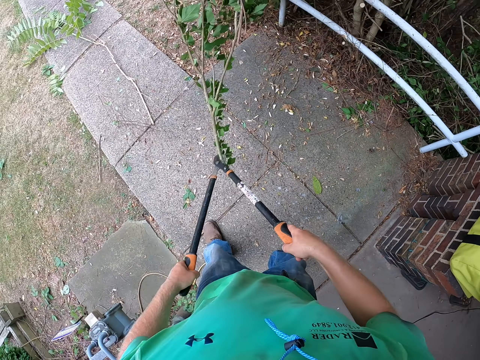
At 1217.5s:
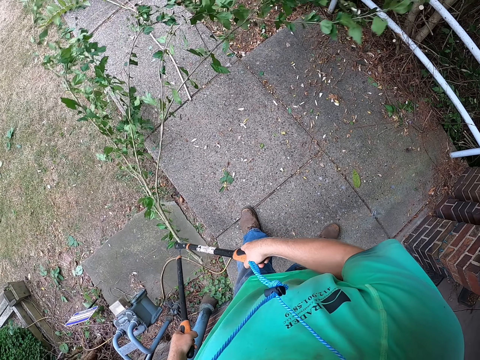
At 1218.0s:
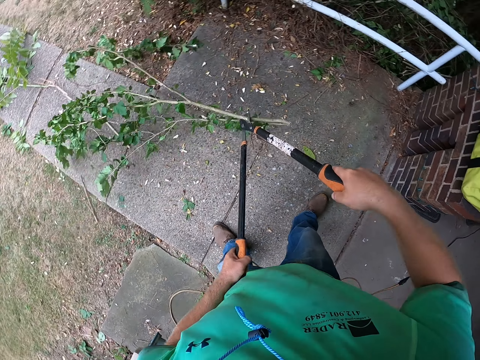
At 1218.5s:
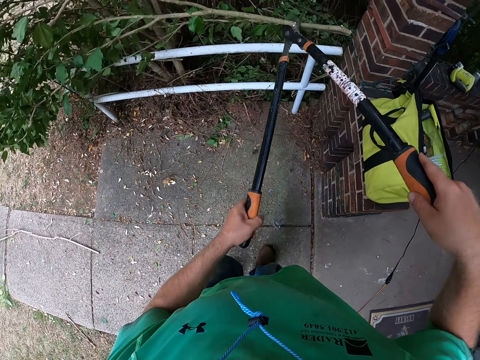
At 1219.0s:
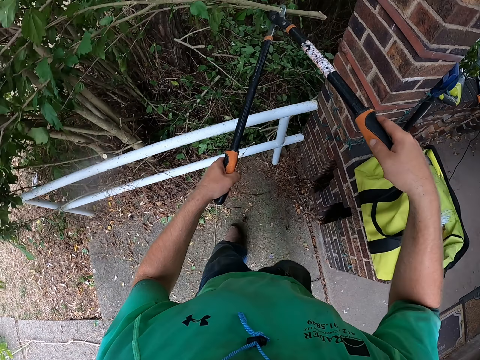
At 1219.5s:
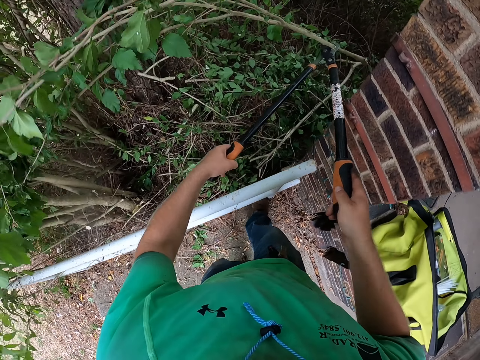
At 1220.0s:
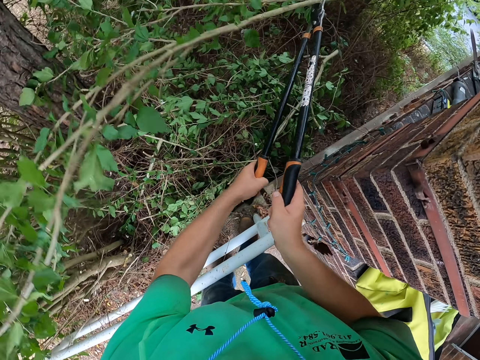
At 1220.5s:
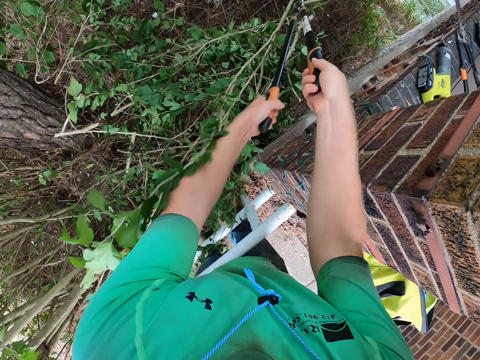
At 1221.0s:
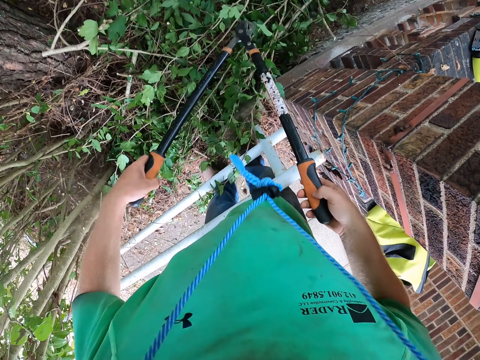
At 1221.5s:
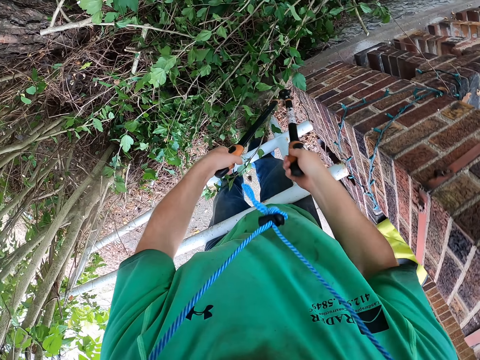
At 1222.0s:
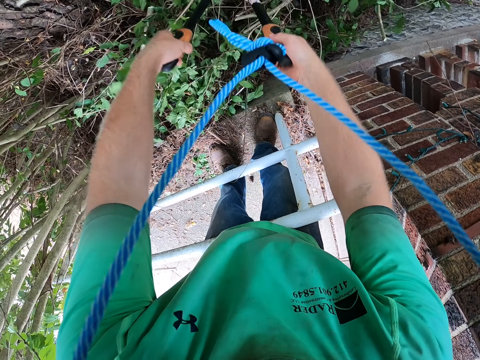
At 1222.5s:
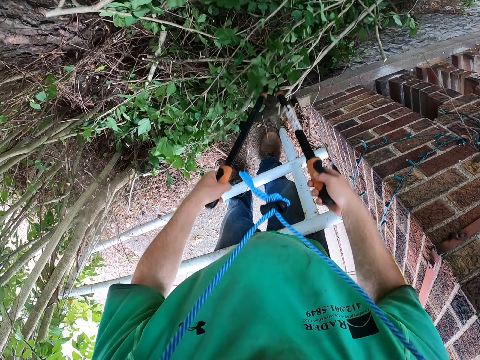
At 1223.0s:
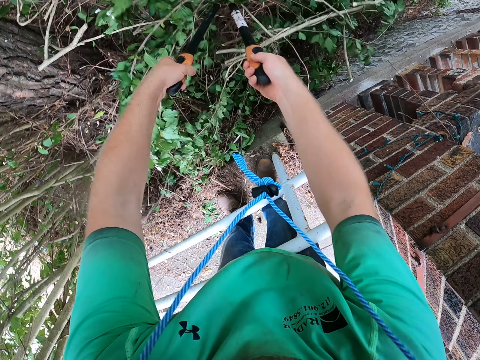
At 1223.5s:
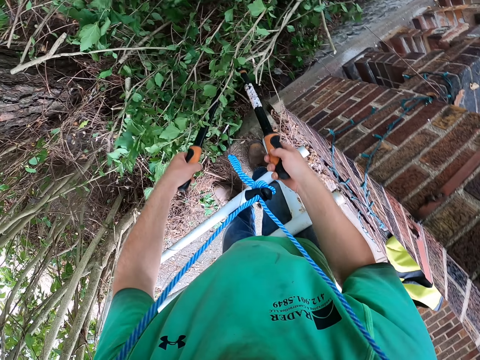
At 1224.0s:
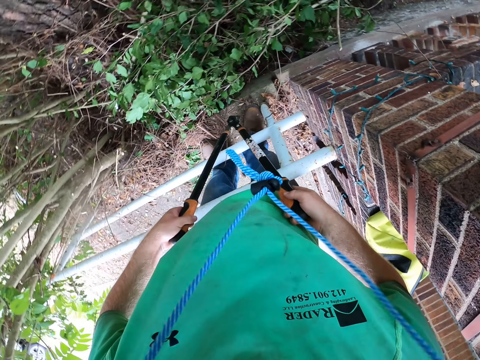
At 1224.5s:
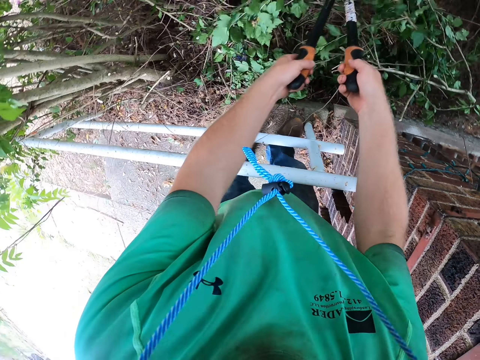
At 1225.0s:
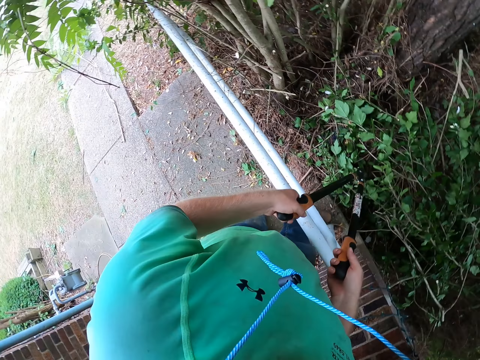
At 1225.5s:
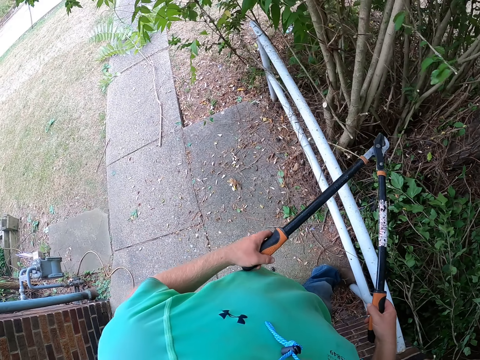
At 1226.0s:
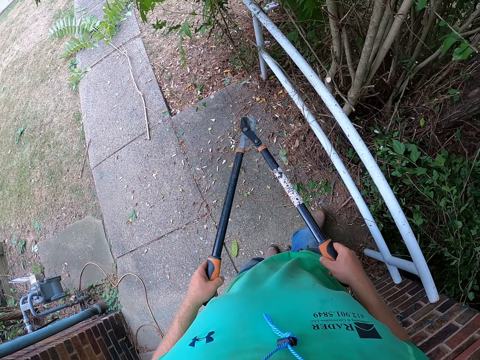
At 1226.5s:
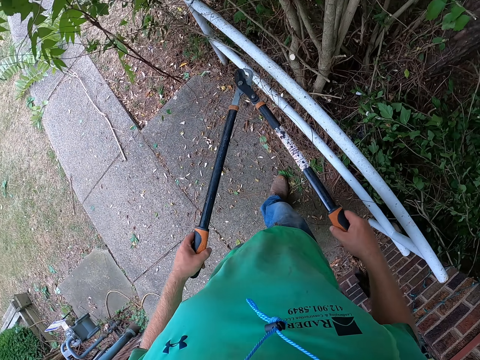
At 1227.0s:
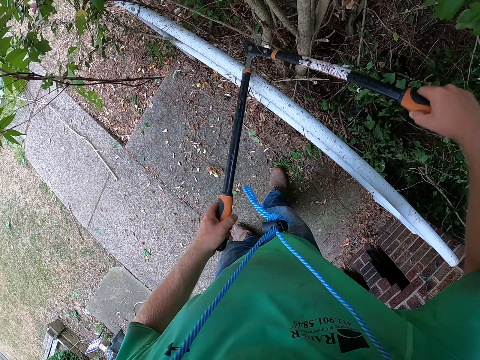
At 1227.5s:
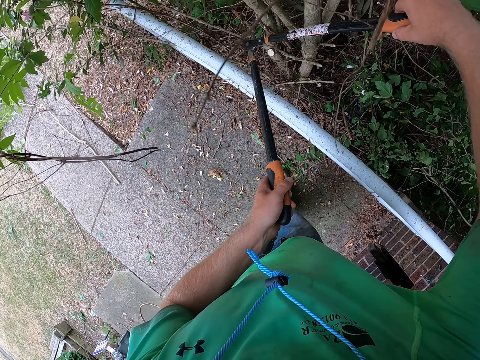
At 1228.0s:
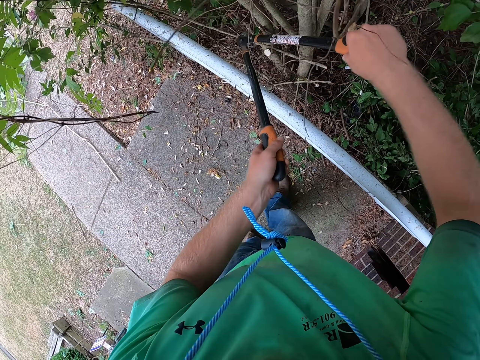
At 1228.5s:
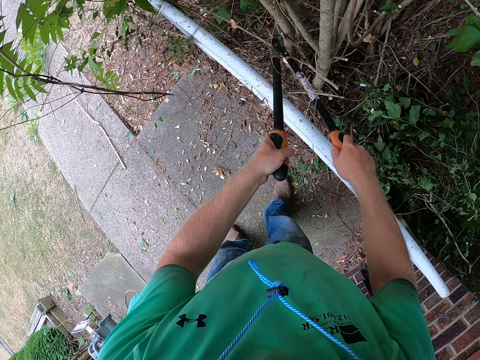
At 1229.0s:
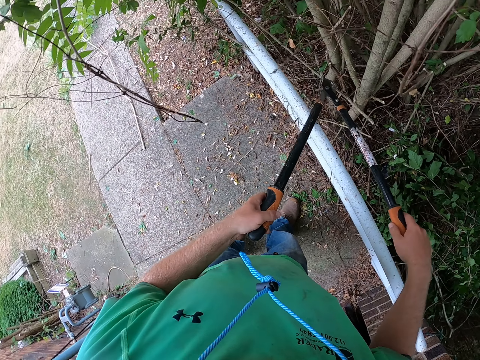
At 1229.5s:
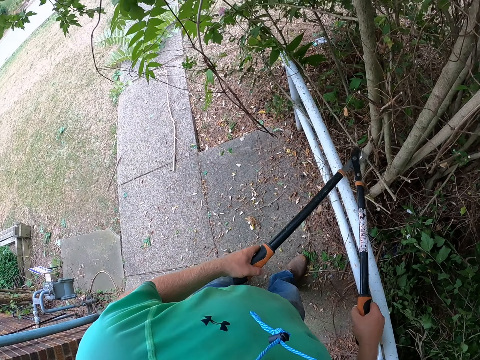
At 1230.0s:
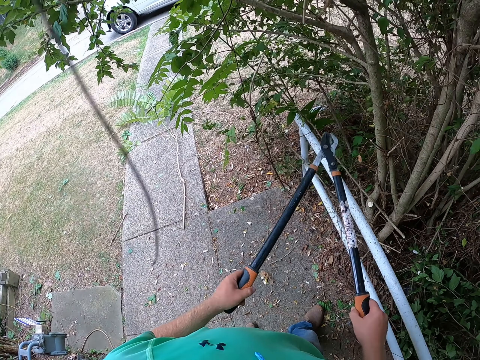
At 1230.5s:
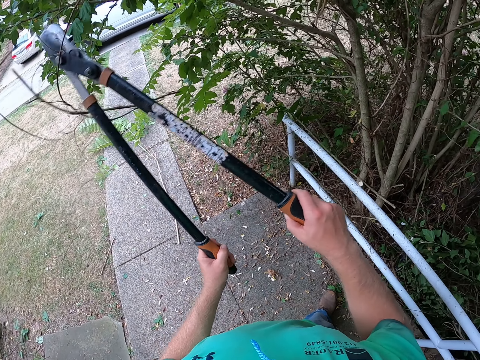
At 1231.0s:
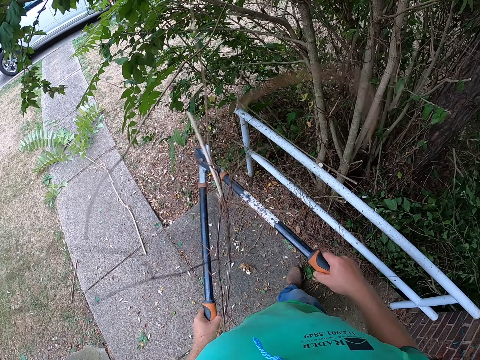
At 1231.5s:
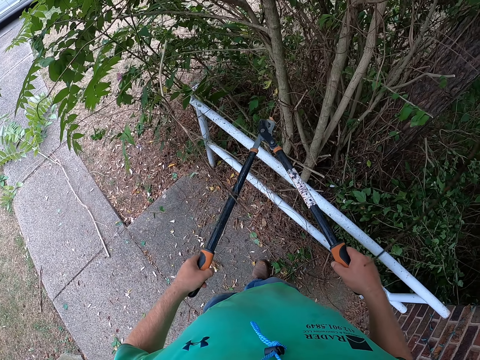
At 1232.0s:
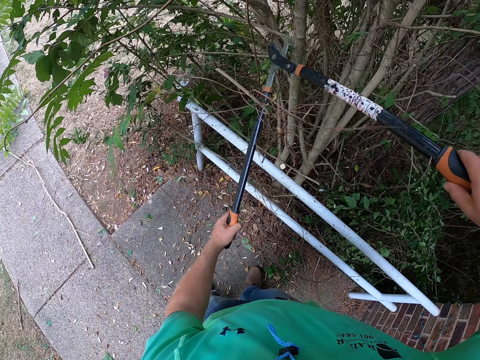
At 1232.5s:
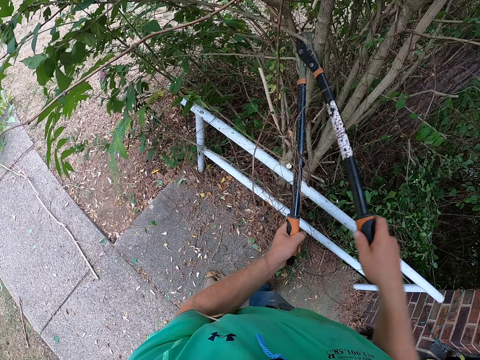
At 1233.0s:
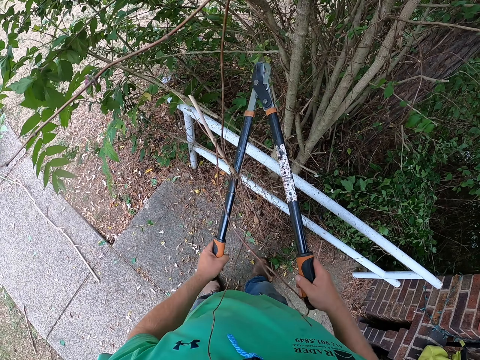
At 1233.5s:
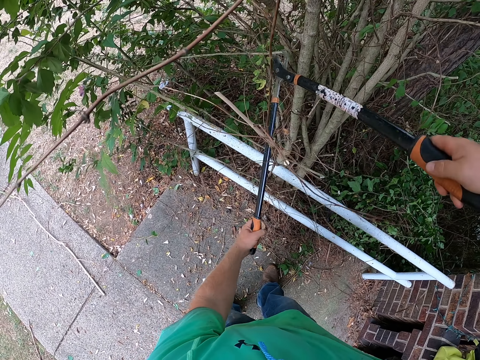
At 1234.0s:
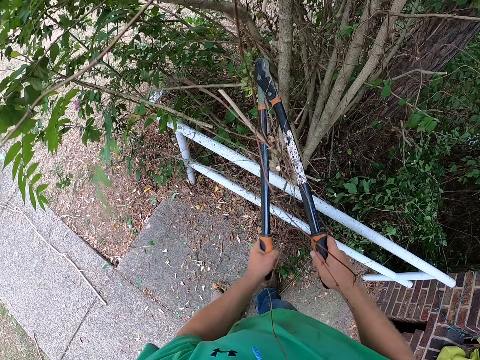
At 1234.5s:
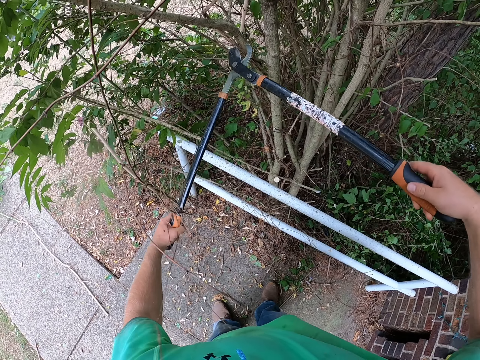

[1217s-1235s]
The camera wearer drops the branch on the floor with the pruning shears in both hands. They push the branches with the pruning shears with both hands. They walk around. They prune a branch on the tree with the pruning shears in both hands. They lift the trimmer. They cut the branch.

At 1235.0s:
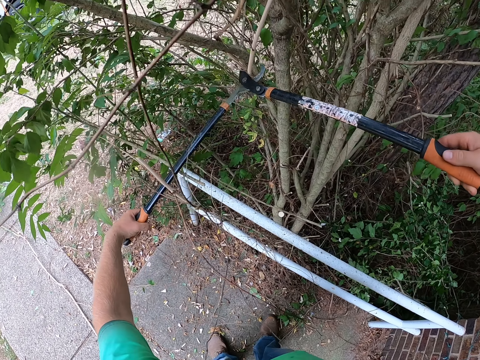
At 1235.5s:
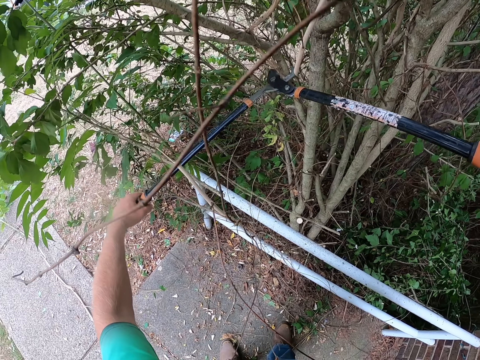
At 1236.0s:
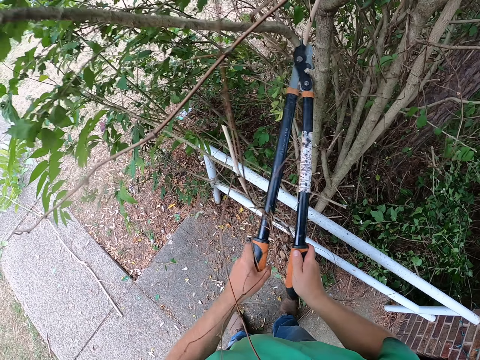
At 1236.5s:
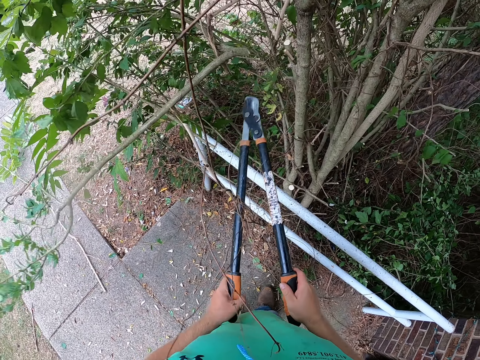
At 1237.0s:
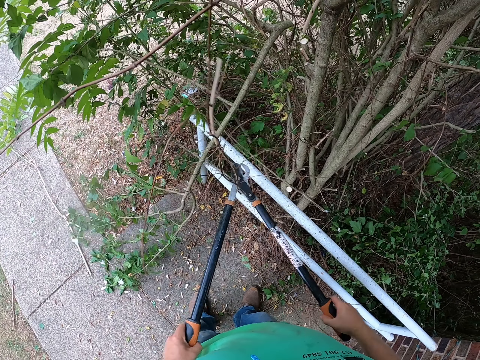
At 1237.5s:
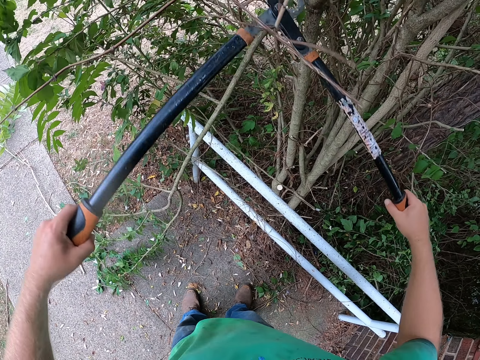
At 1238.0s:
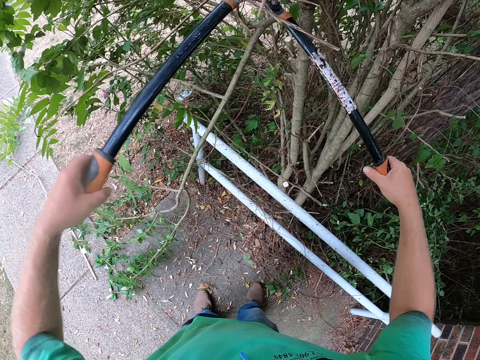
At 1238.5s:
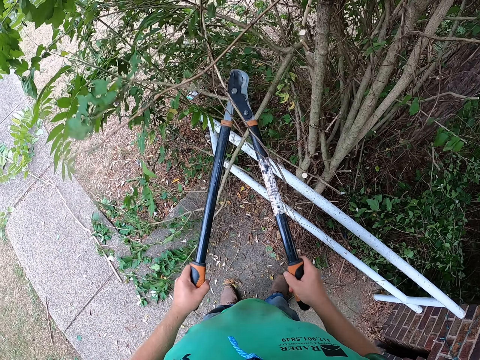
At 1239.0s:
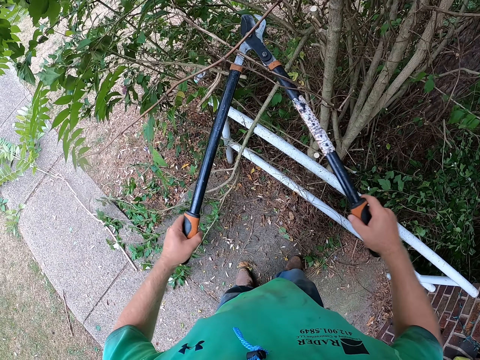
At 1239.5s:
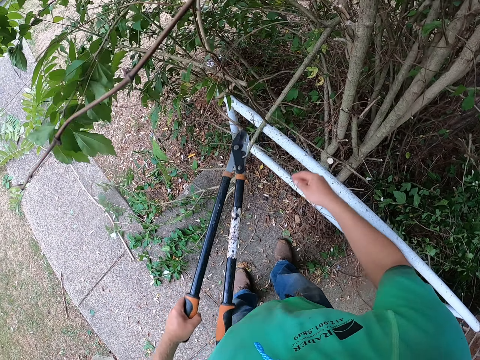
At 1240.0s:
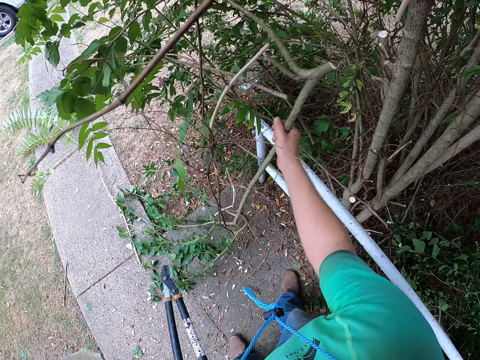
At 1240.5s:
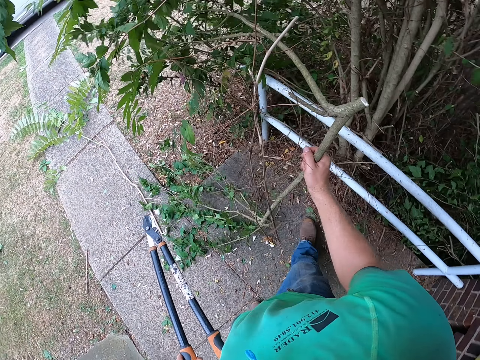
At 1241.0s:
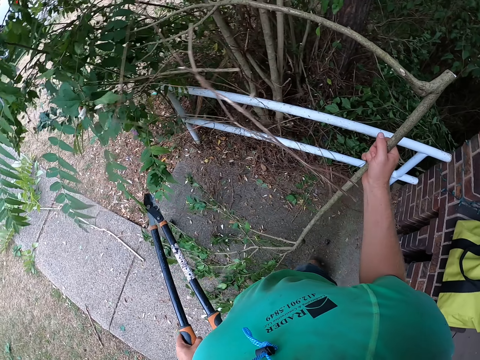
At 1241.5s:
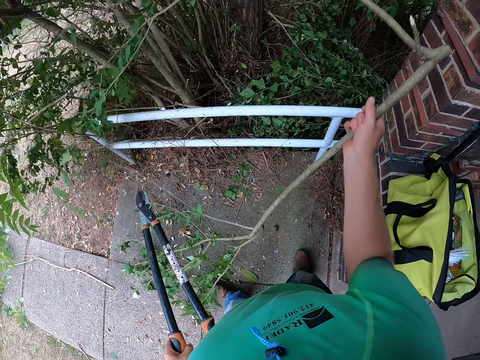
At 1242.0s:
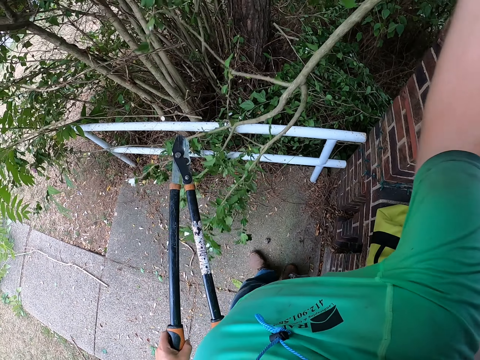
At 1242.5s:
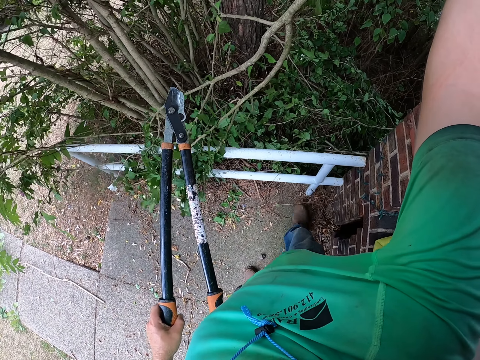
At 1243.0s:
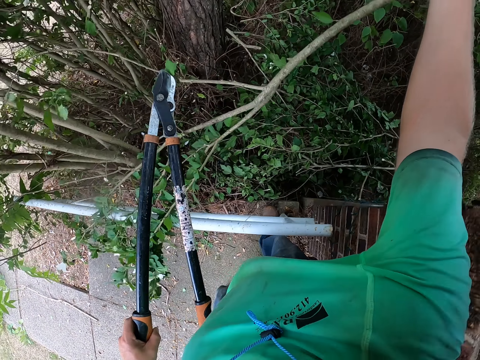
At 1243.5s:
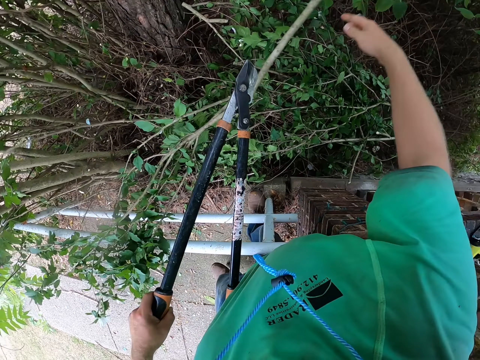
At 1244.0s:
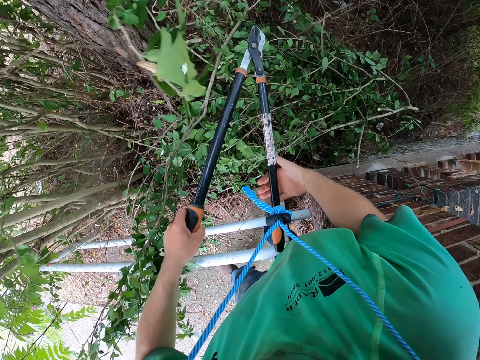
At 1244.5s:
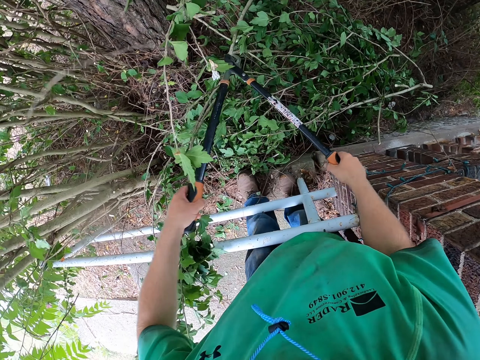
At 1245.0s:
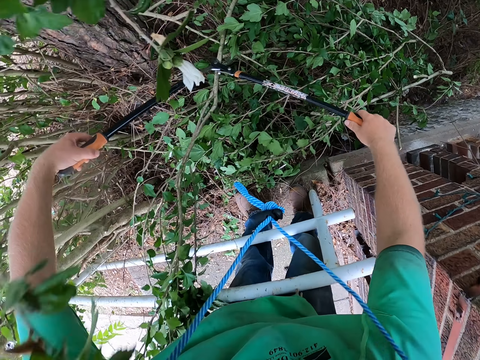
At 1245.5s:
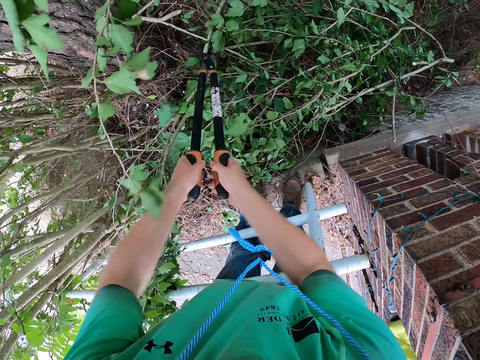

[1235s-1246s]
The camera wearer picks a branch from the tree with his right hand. He drops the branches on the floor with his right hand. He prunes the branch with the pruning shears in both hands.
